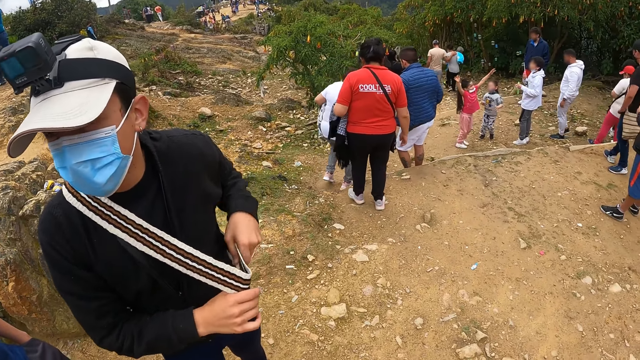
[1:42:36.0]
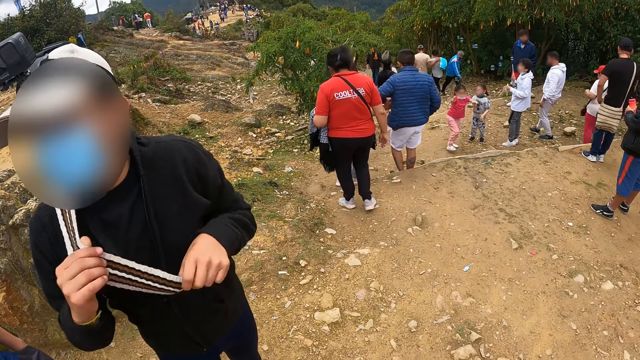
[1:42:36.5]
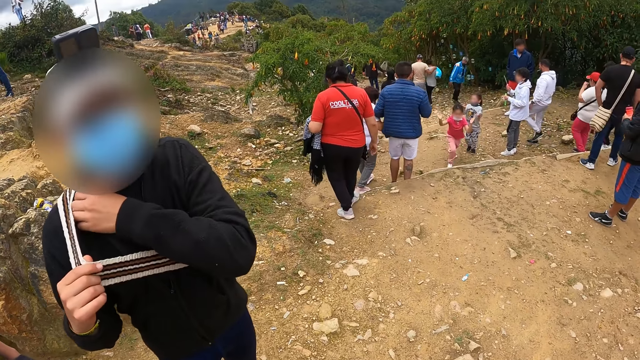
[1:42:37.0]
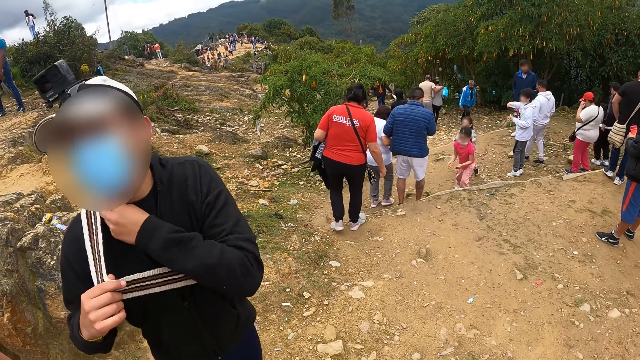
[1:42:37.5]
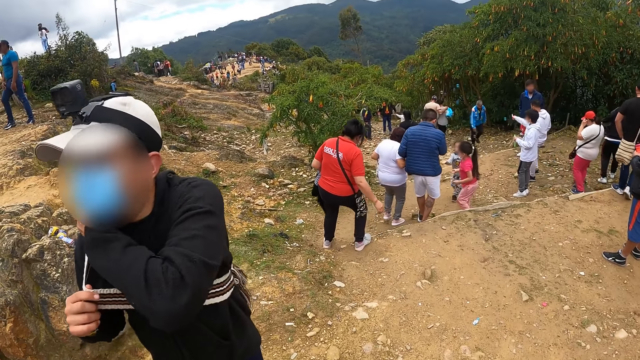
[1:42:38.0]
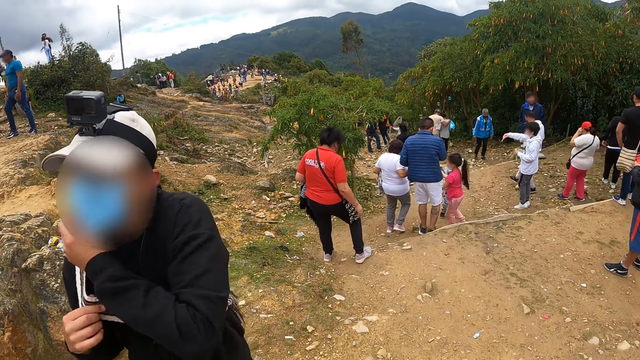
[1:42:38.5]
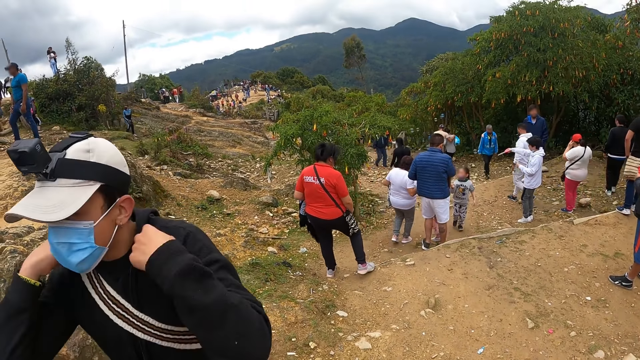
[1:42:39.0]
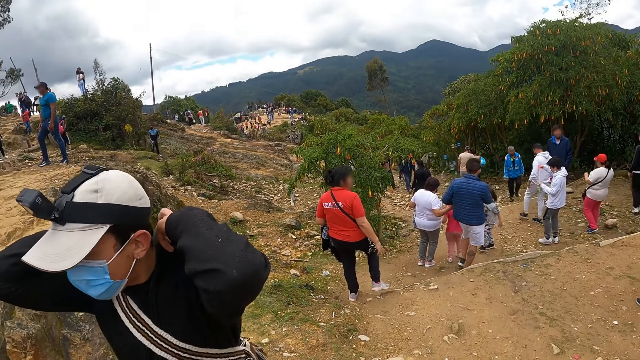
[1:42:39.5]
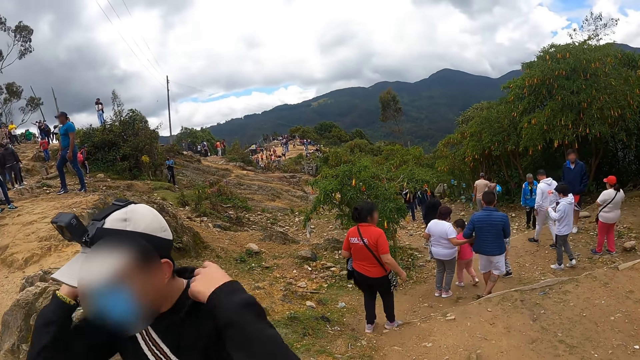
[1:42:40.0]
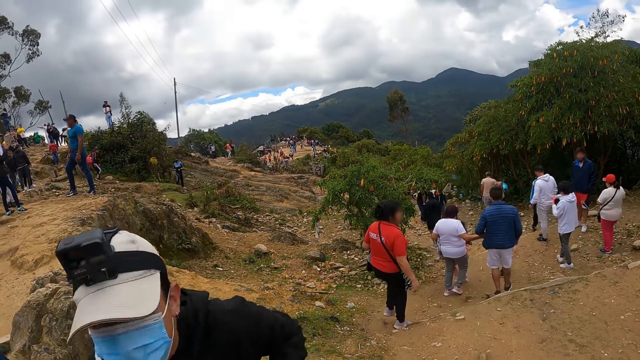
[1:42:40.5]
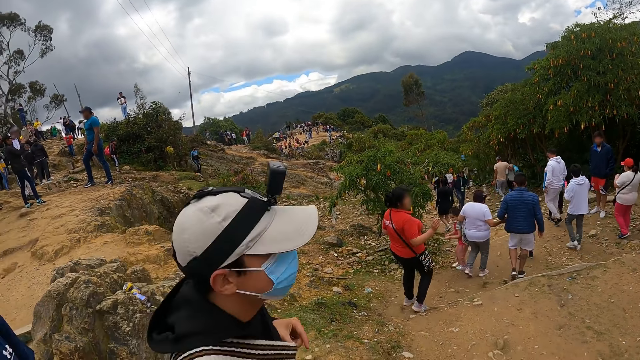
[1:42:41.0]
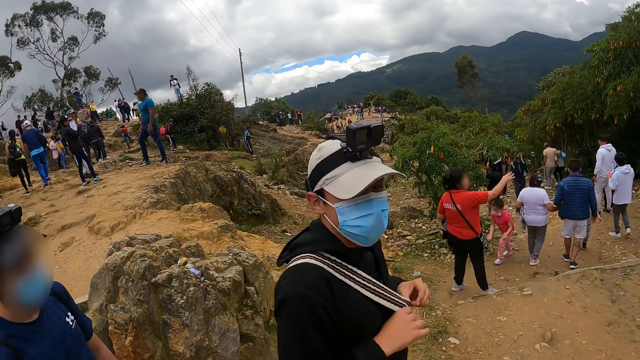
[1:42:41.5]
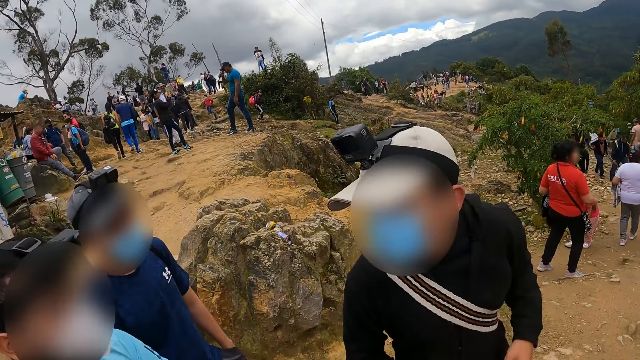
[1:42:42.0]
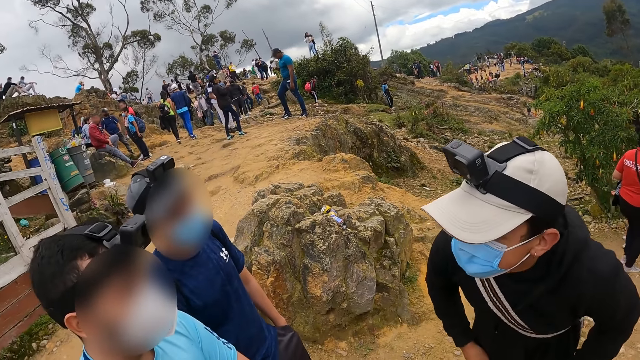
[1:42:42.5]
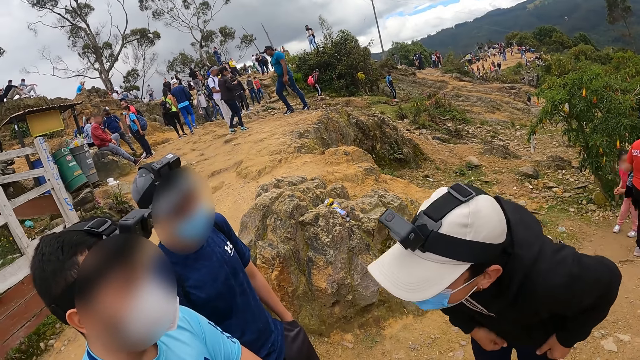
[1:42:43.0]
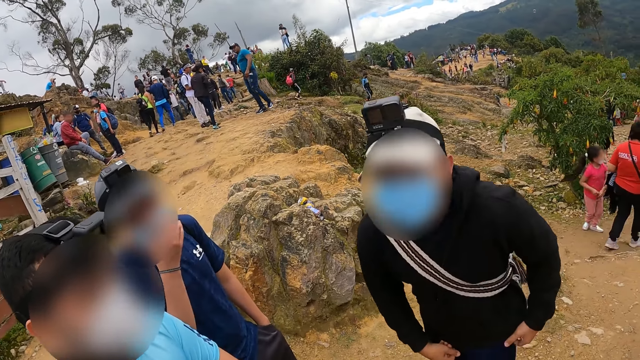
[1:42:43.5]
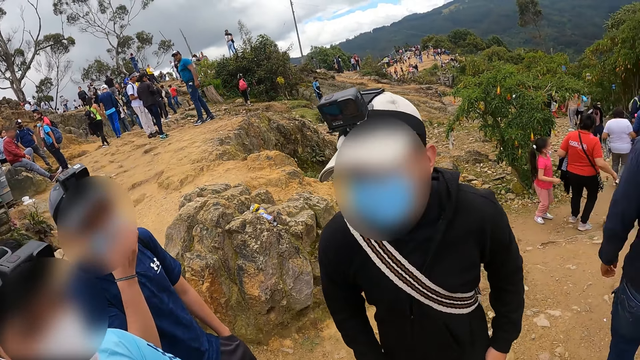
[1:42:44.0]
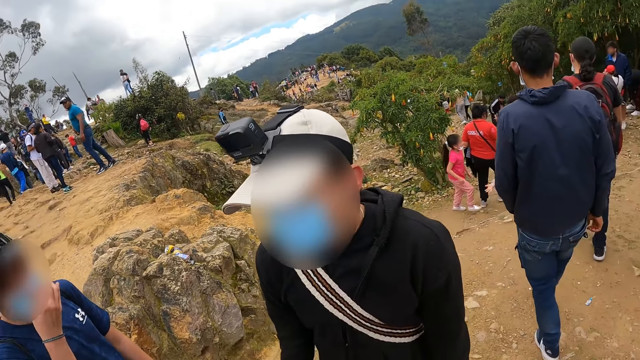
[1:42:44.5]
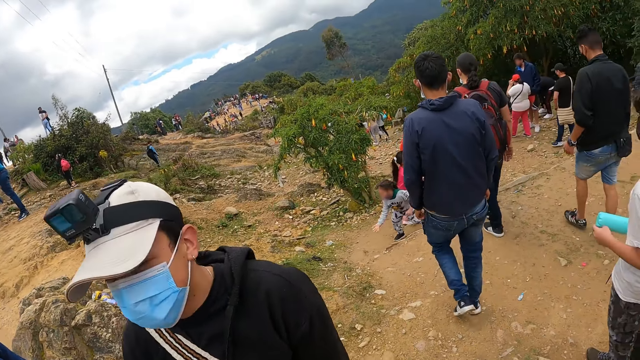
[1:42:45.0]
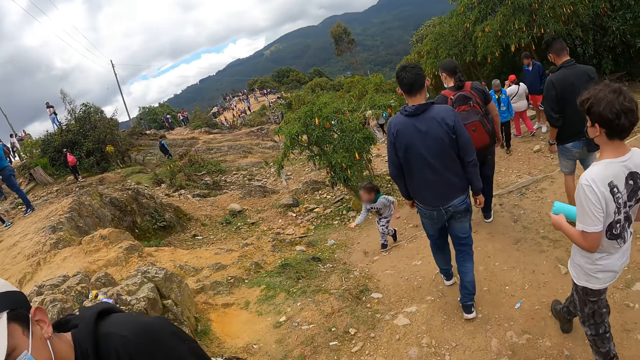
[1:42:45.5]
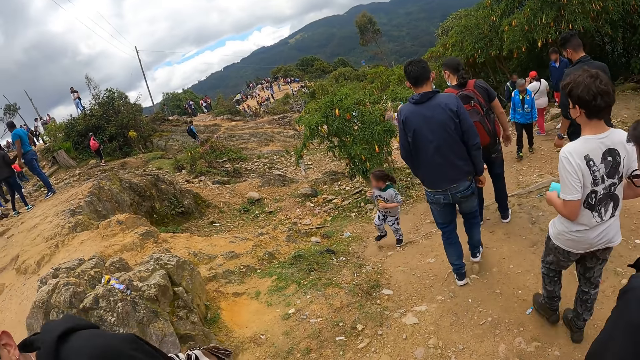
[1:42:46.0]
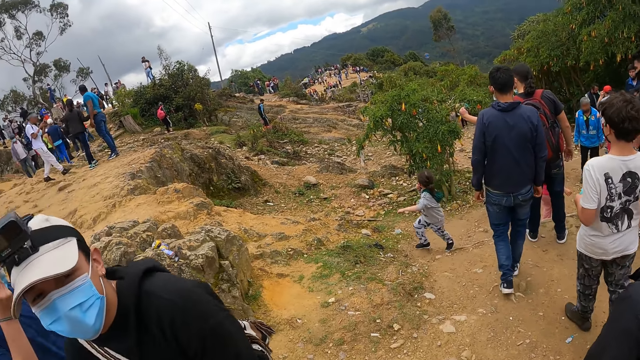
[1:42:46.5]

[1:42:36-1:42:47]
A man adjusts his hoodie with his left hand. He adjusts his hoodie with his hands. A man looks at another man.

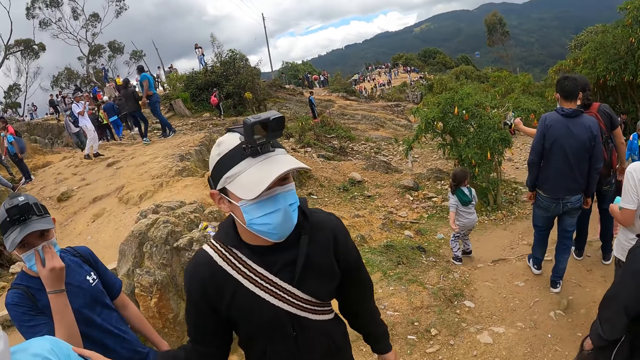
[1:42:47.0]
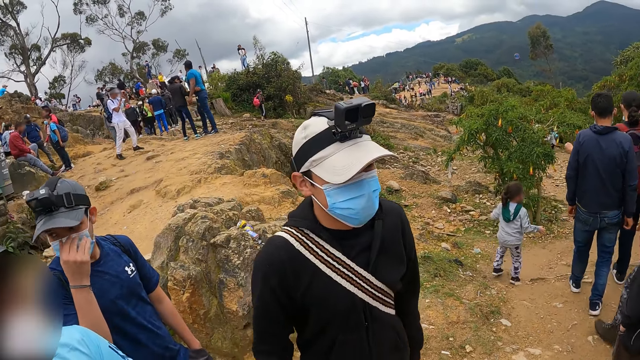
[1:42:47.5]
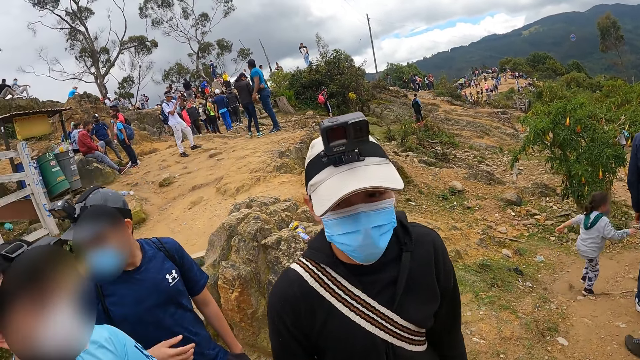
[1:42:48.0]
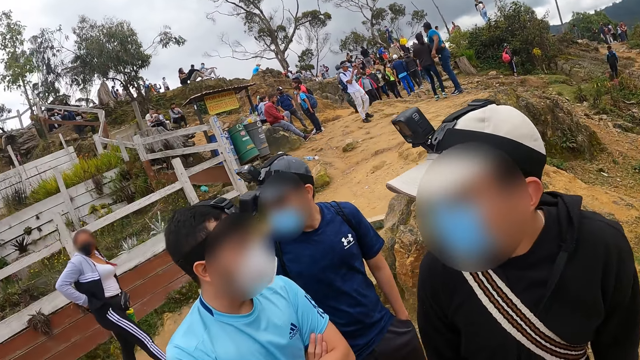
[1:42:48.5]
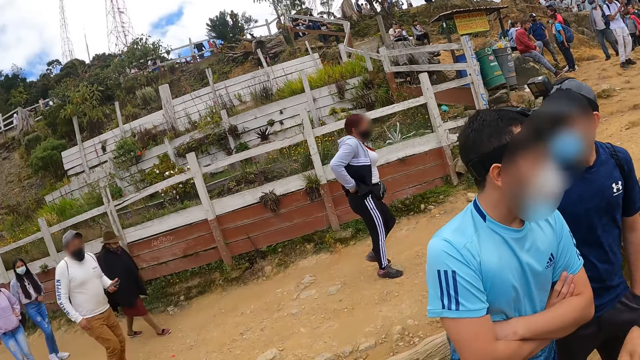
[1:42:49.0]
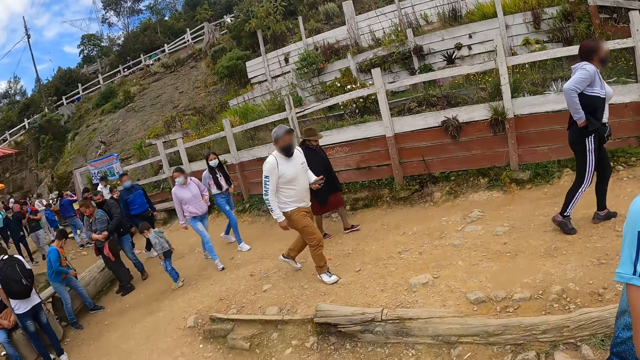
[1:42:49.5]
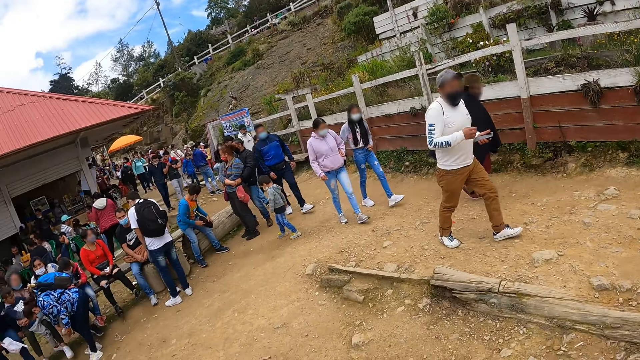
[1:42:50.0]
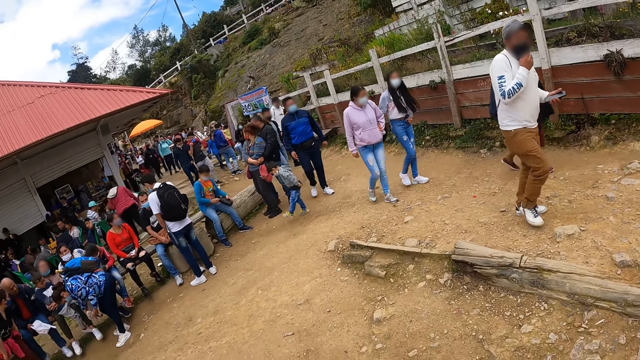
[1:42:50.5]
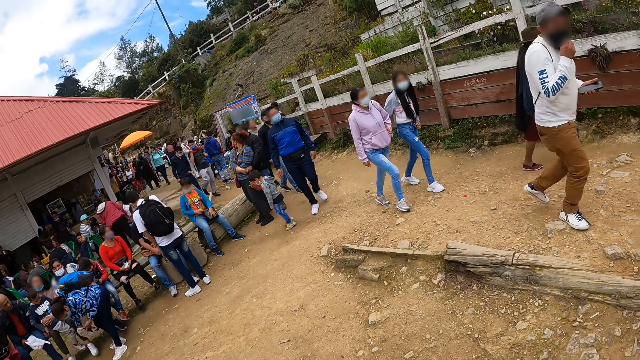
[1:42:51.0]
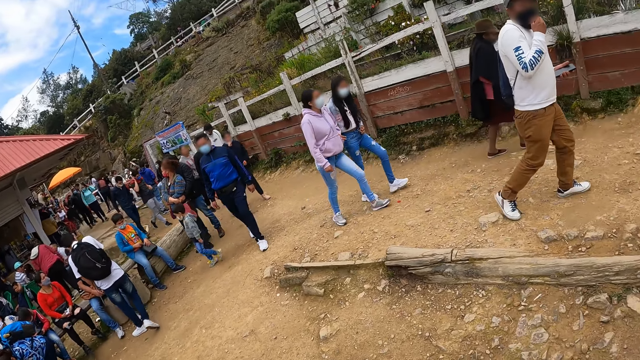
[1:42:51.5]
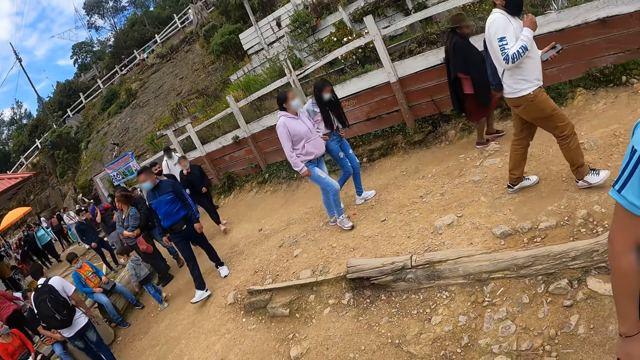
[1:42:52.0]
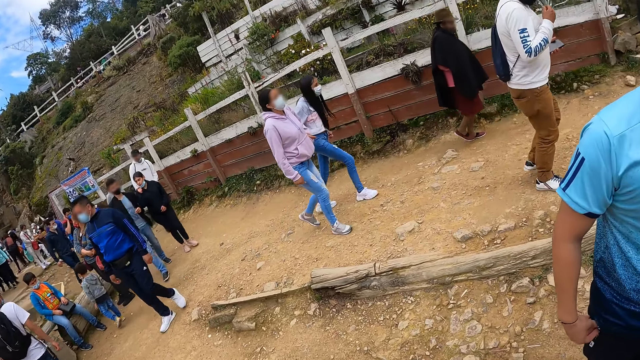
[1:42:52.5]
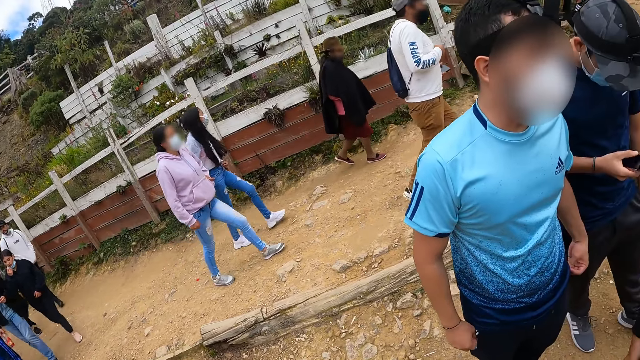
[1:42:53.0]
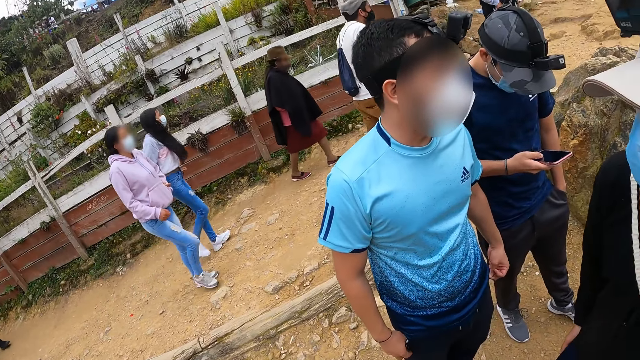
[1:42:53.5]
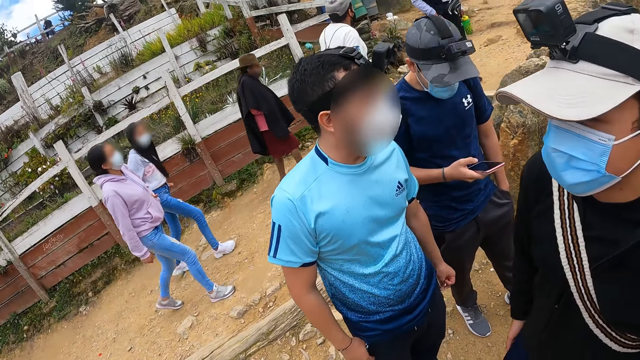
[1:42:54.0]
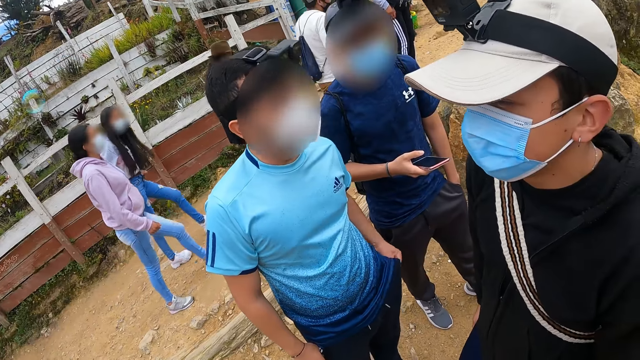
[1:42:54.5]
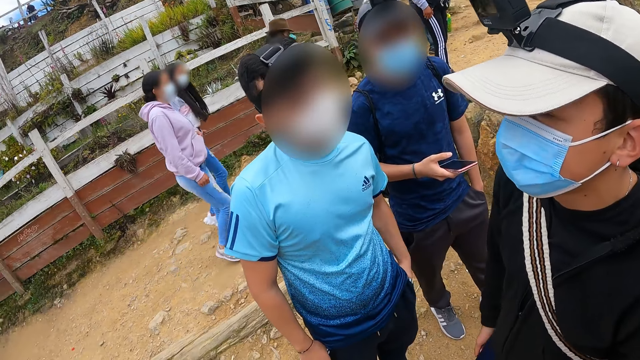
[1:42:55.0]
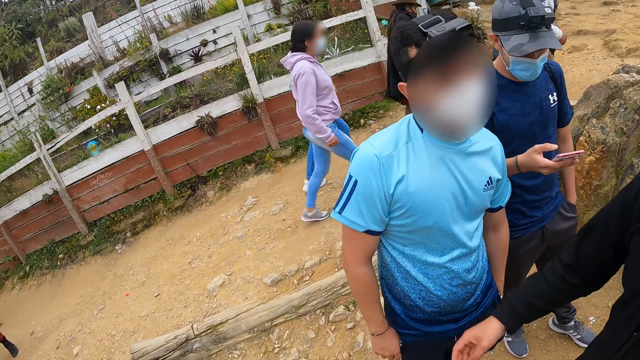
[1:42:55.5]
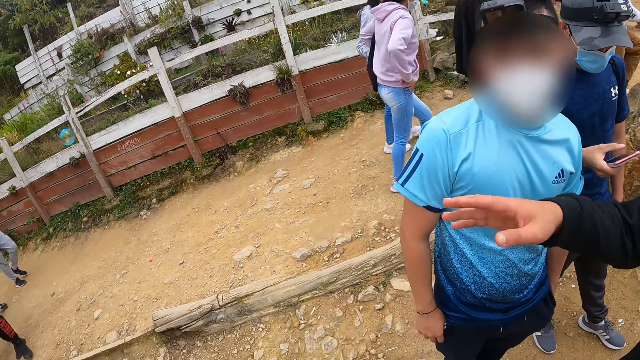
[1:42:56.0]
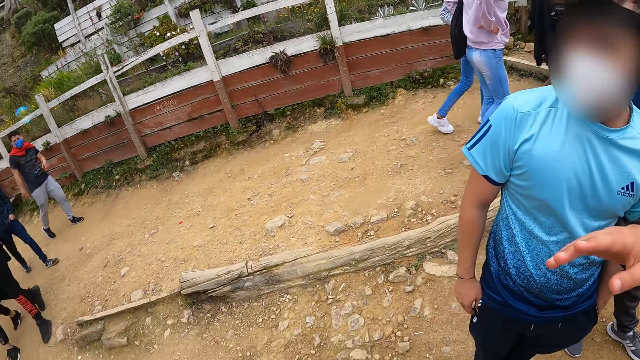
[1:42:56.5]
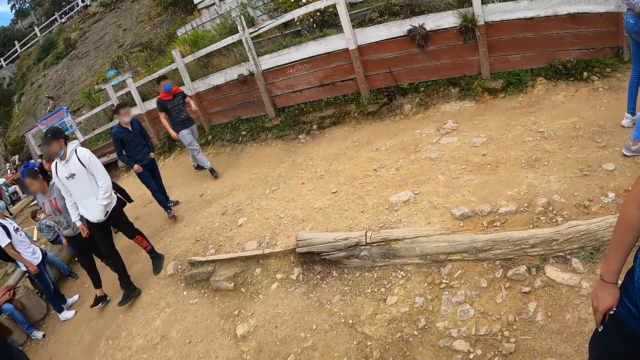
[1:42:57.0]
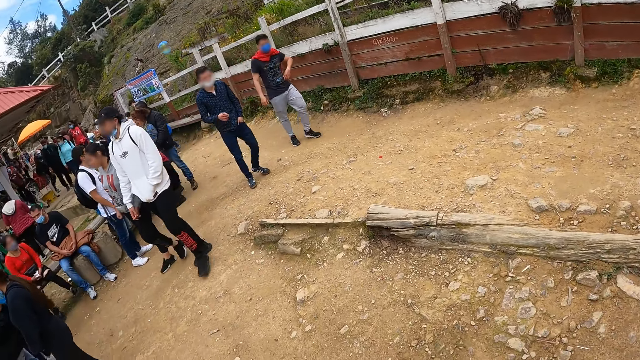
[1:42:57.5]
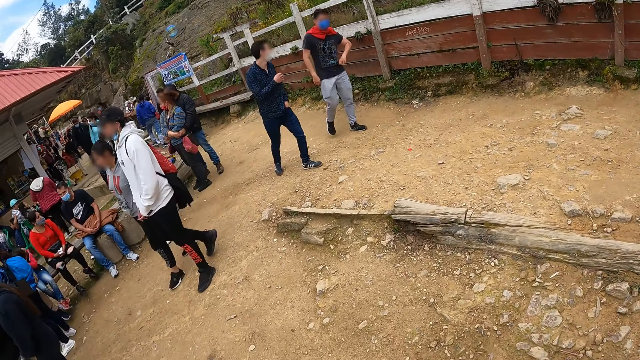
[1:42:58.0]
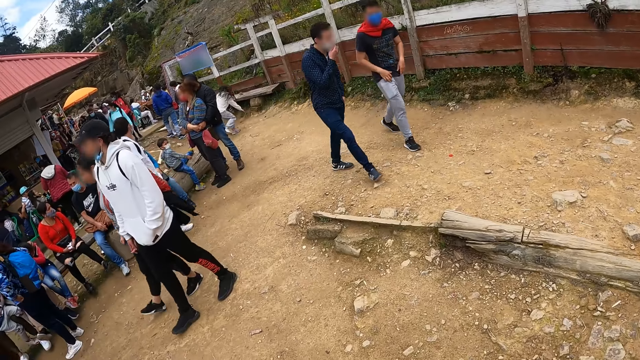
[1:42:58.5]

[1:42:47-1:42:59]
The camera wearer looks around the park. A man presses his phone with his right hand. The man gestures with his hand.
